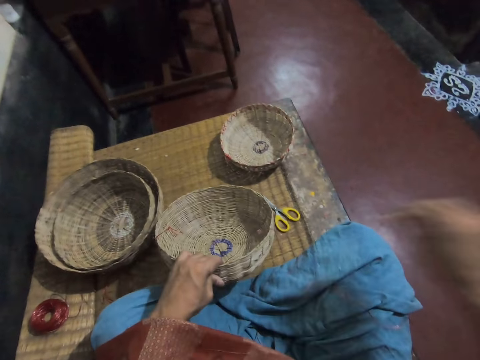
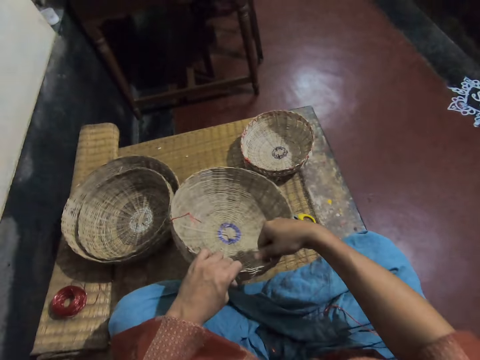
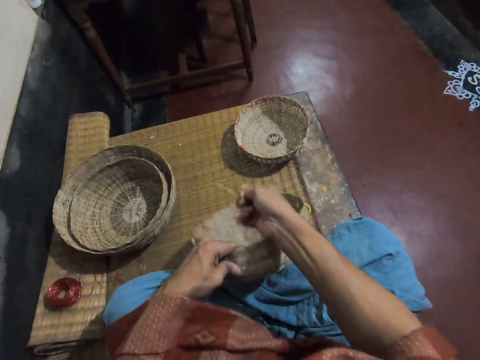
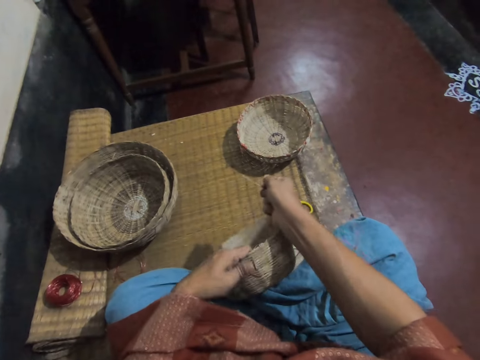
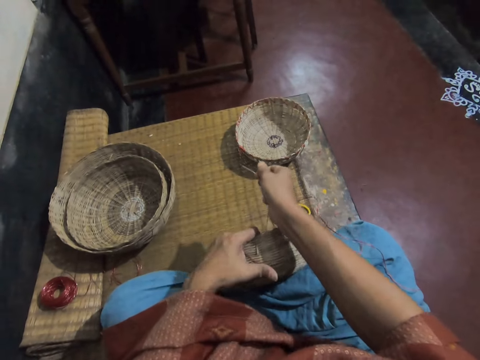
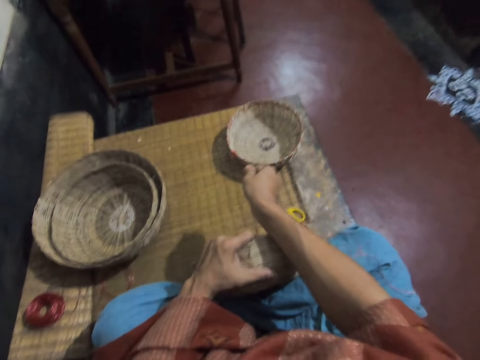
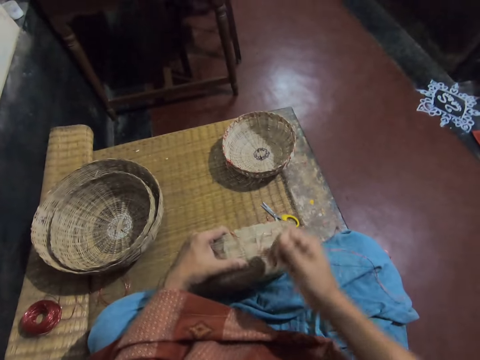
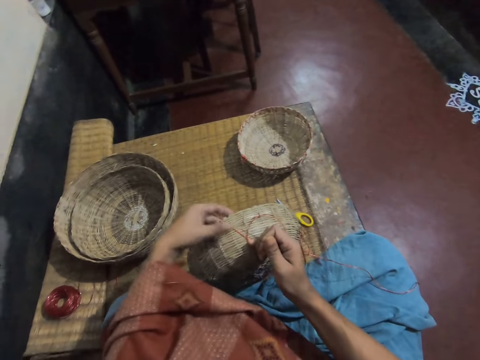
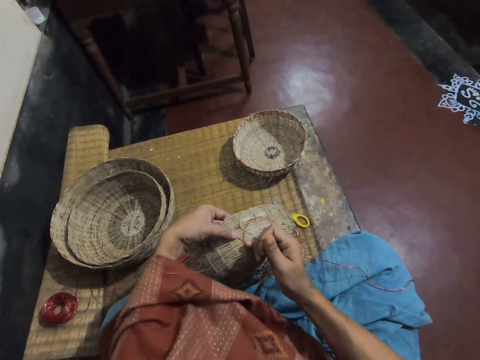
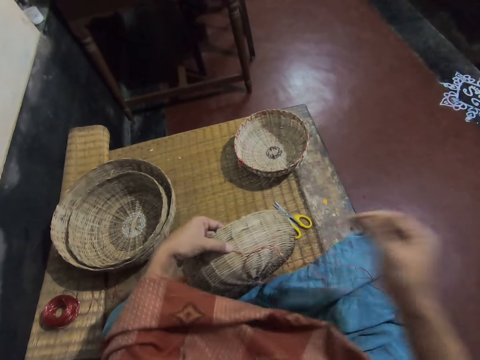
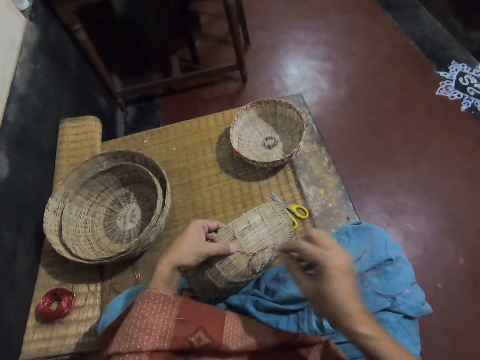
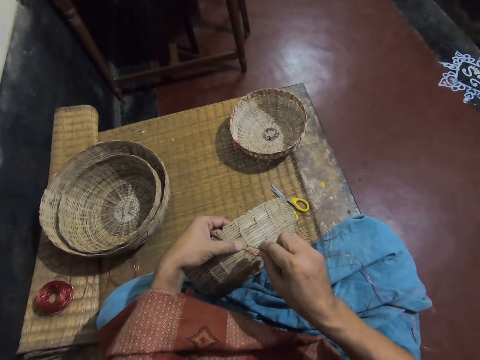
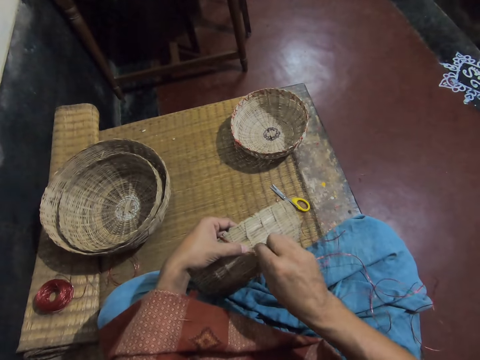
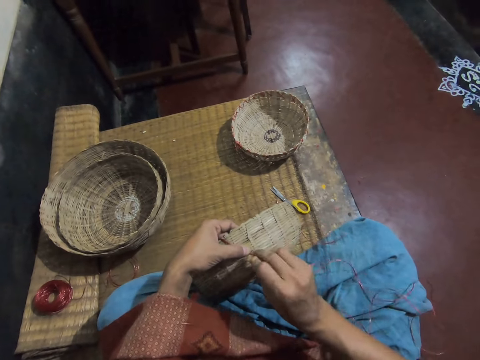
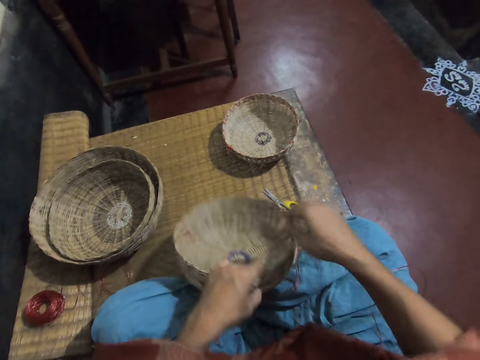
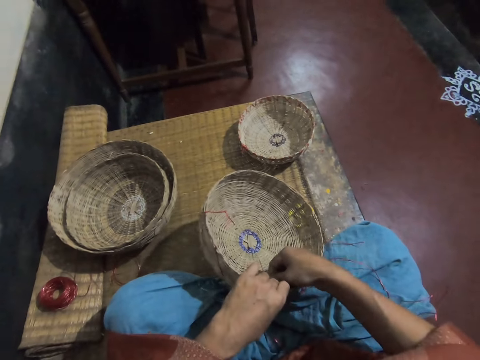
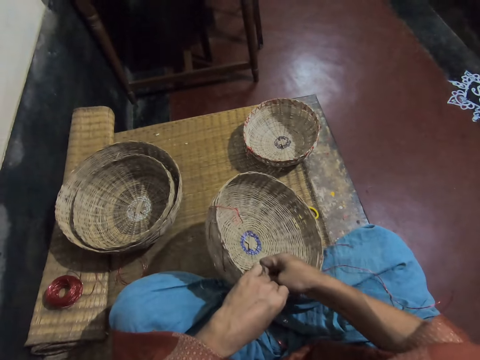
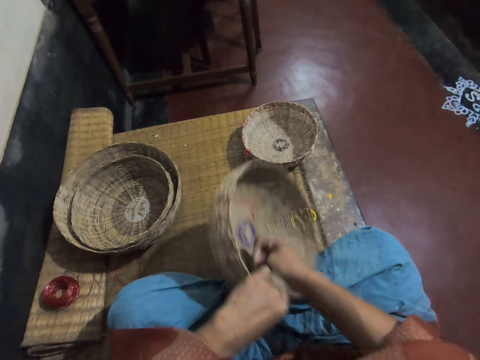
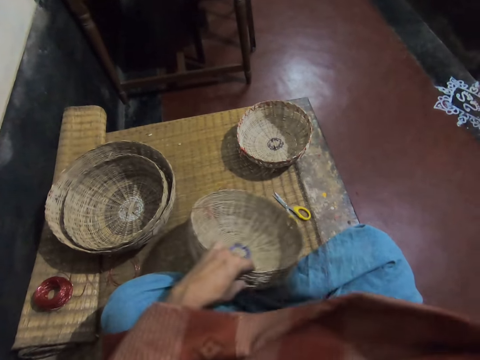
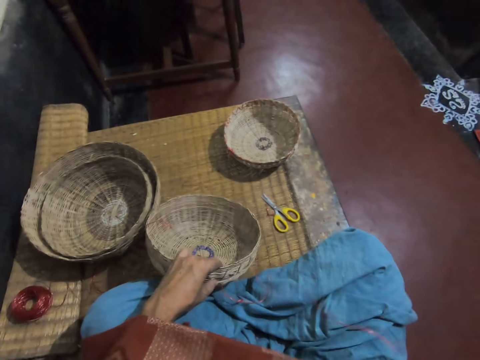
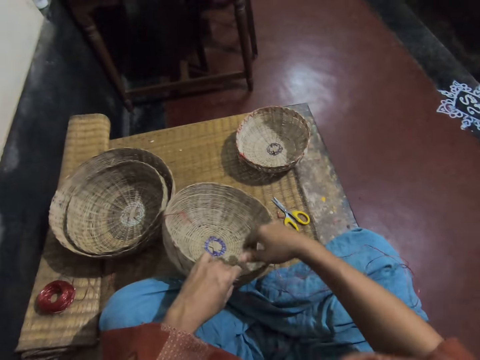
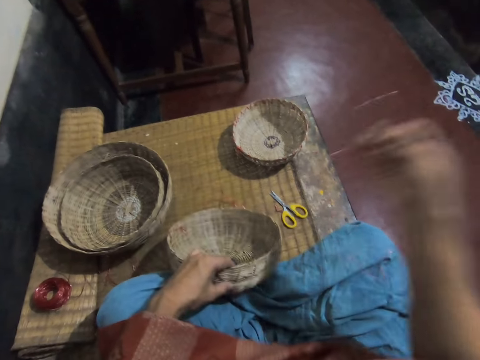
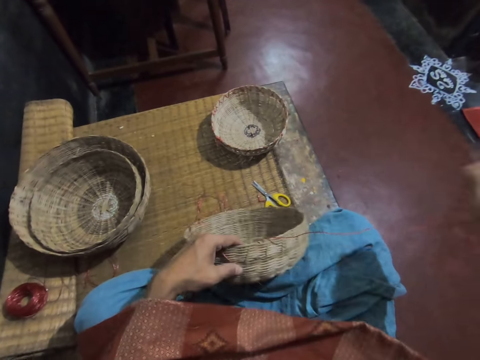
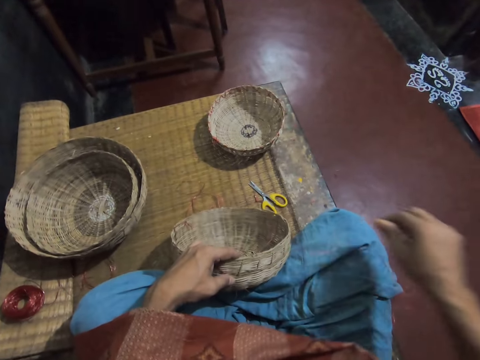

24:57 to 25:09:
The camera wearer adjusts the thread on the basket. They weave the basket. They pull the thread.

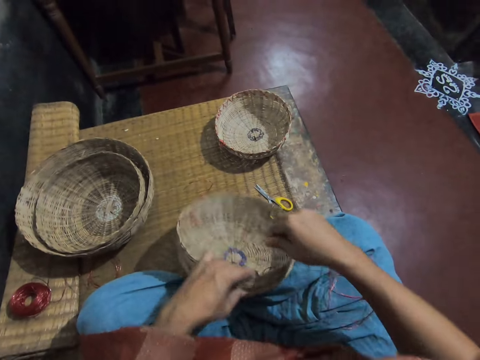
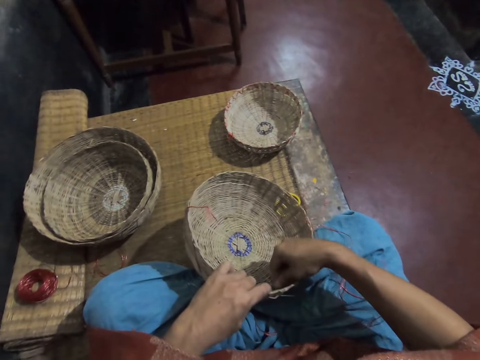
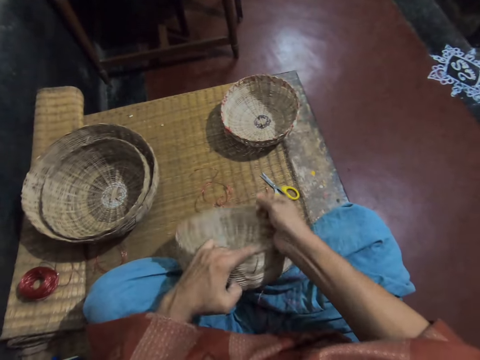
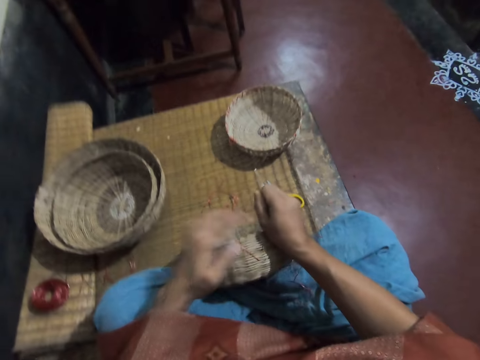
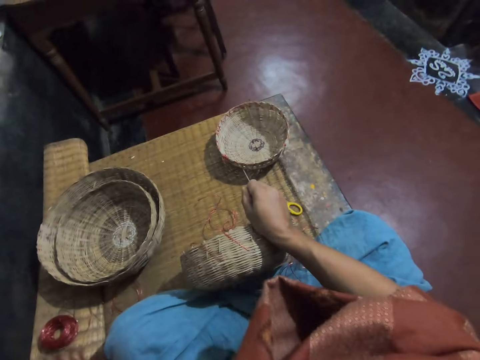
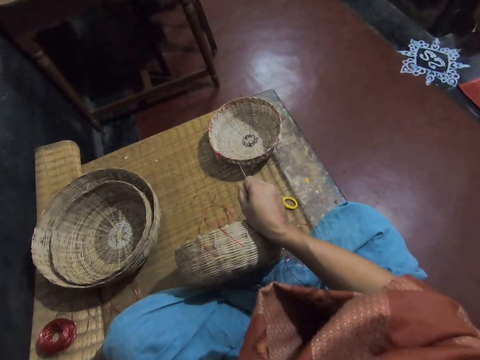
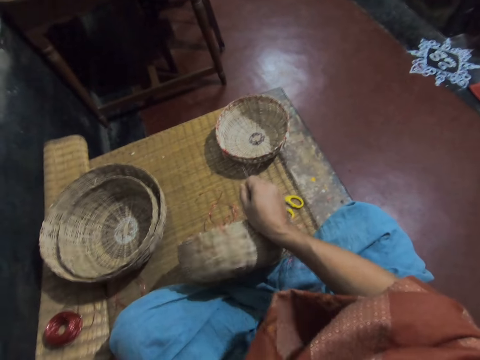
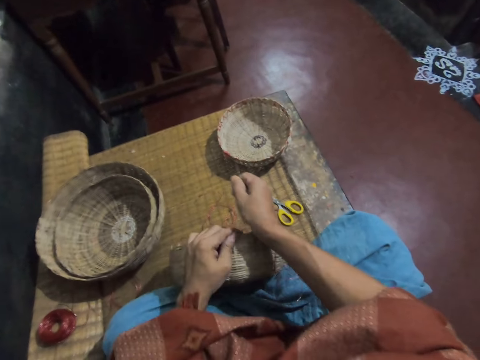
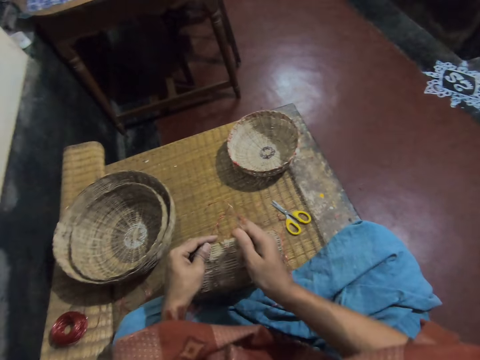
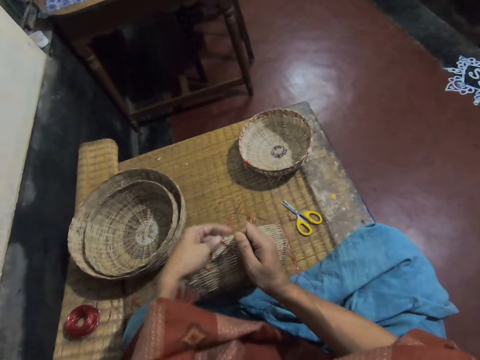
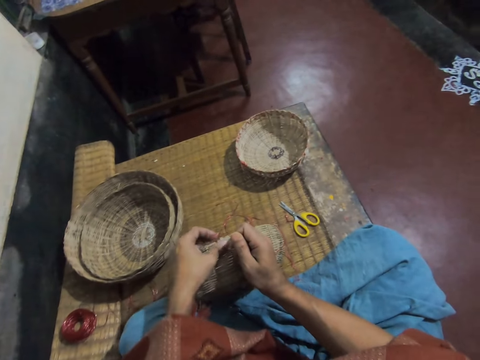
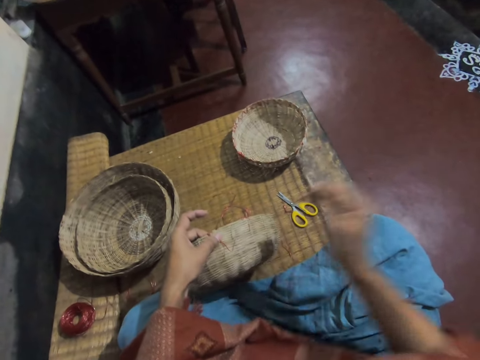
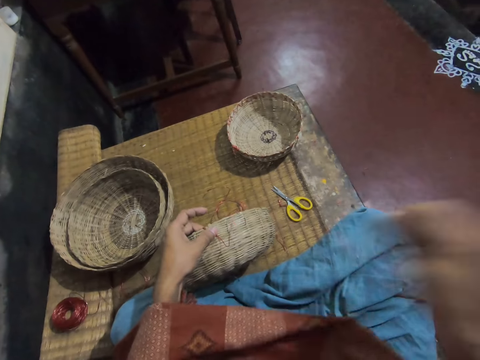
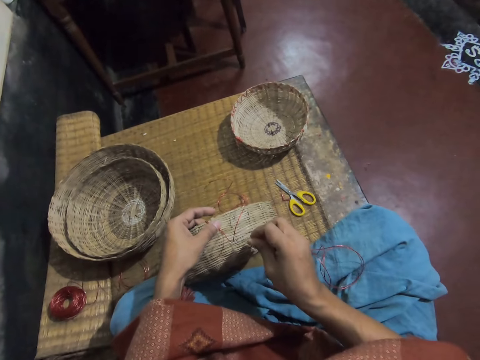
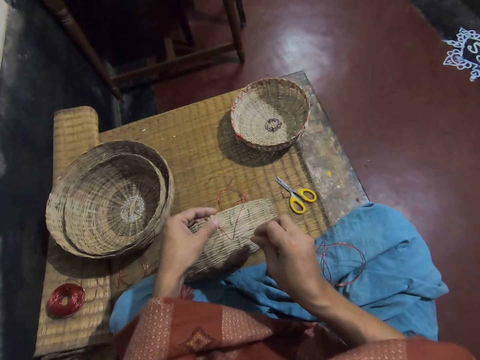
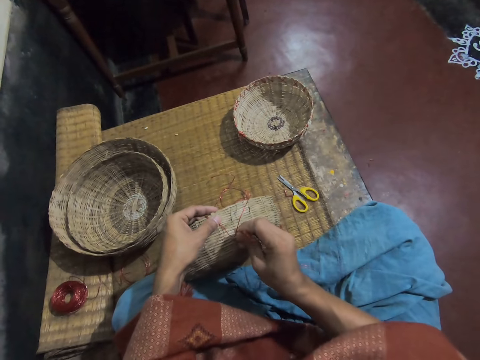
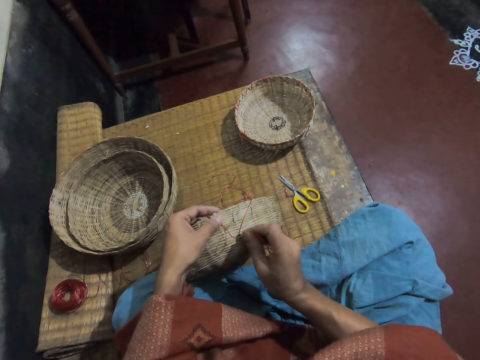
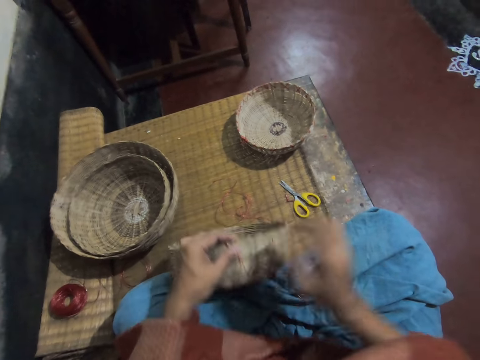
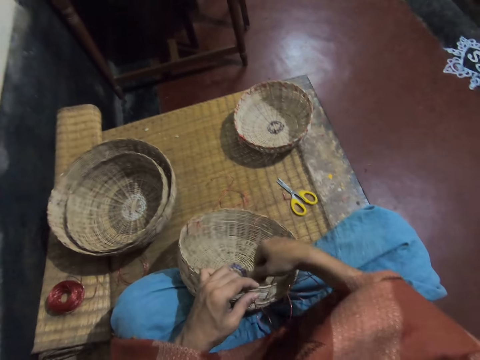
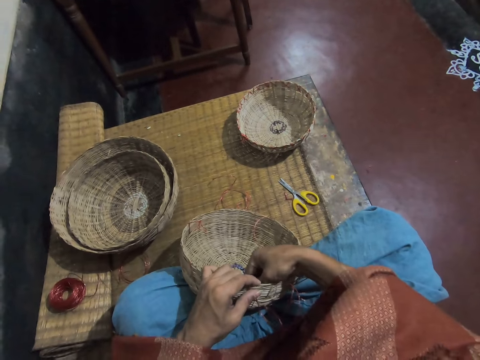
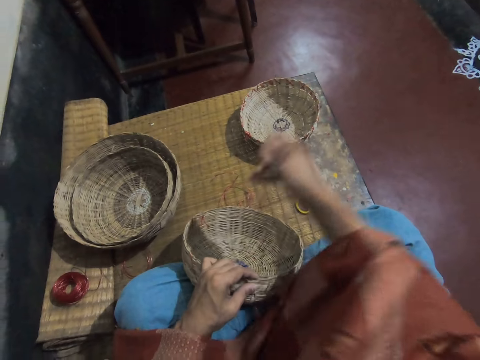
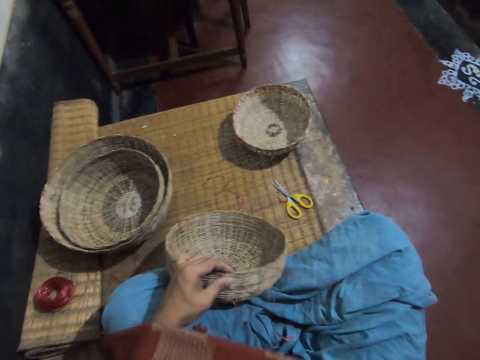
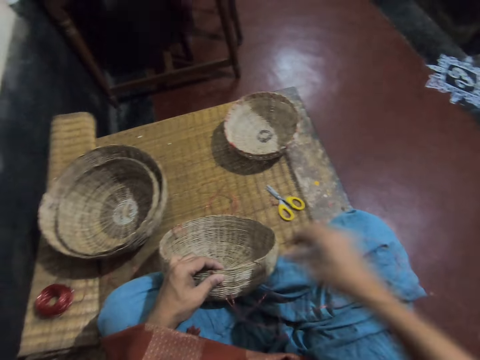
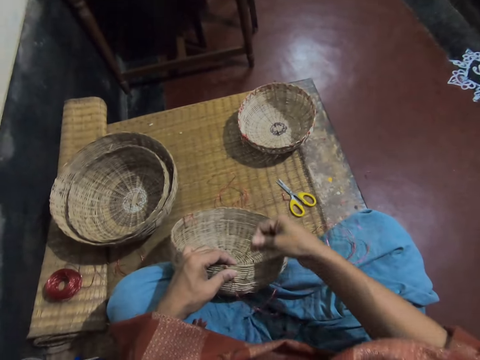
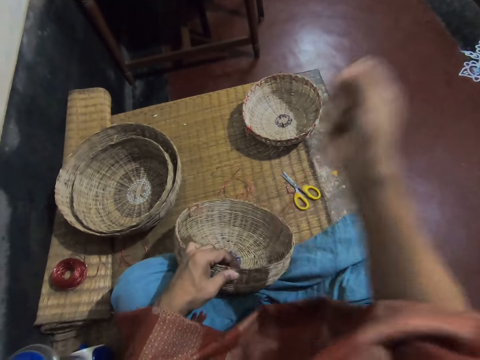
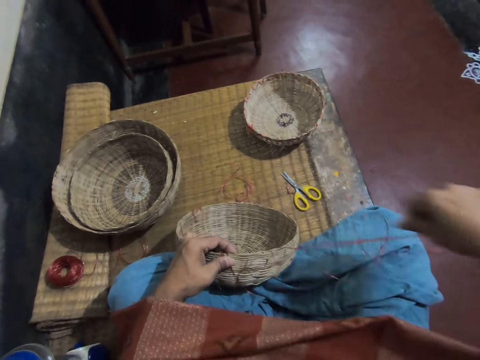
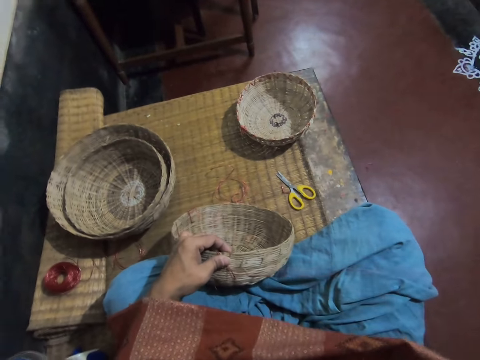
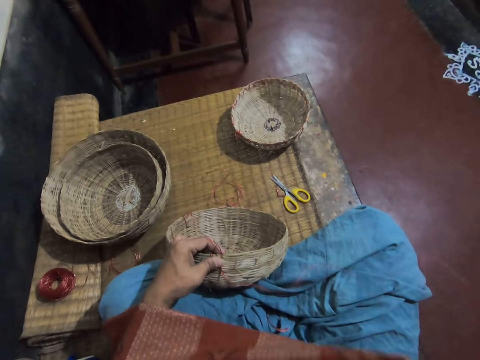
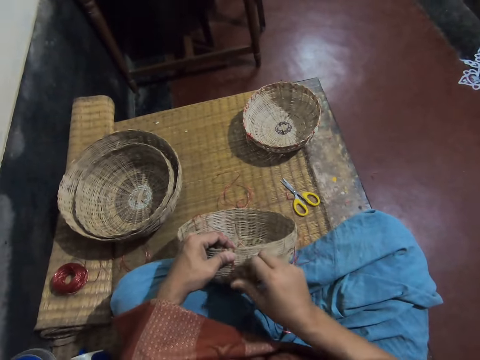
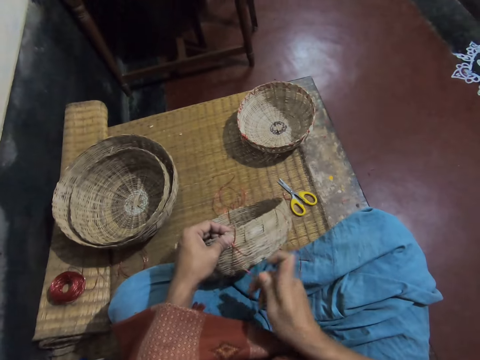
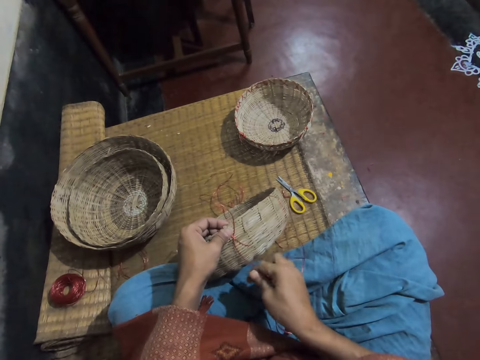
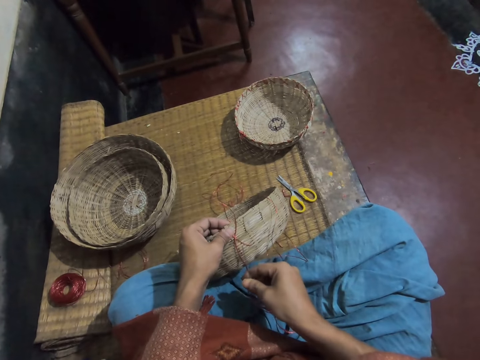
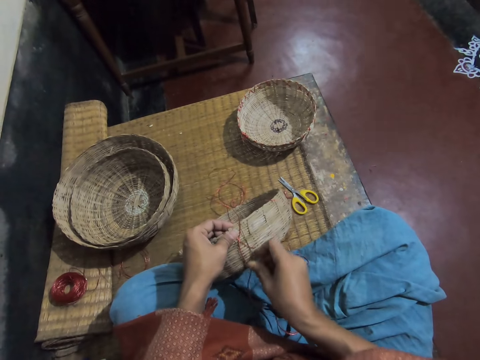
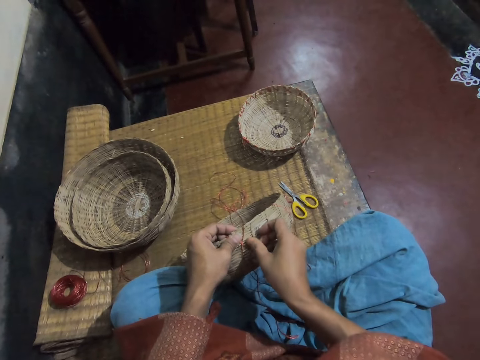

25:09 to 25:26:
The camera wearer lifts the left hand. They adjust the thread on the basket. They pull the thread. They weave the basket. They pull the thread. They weave the basket.
